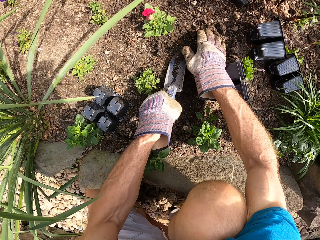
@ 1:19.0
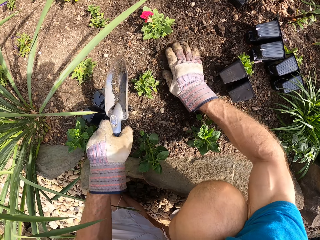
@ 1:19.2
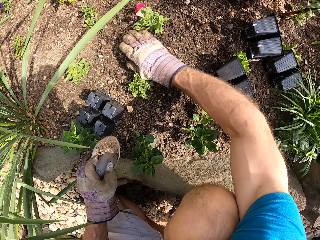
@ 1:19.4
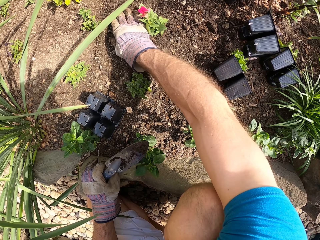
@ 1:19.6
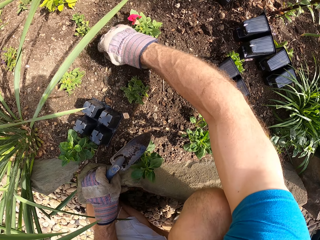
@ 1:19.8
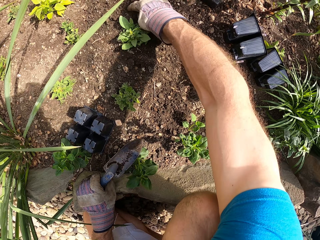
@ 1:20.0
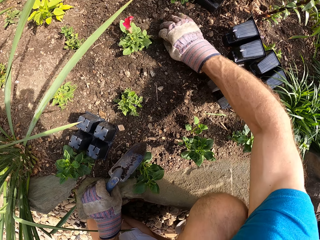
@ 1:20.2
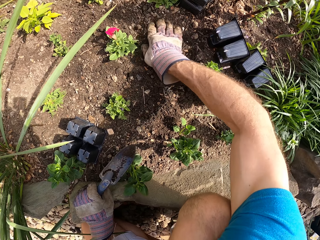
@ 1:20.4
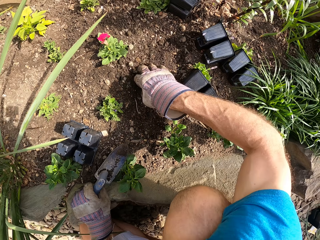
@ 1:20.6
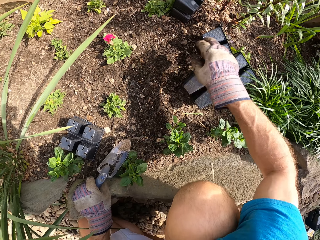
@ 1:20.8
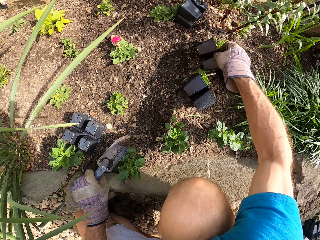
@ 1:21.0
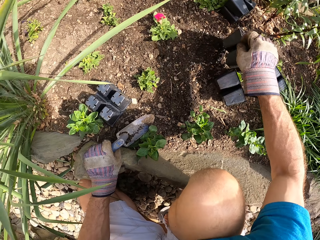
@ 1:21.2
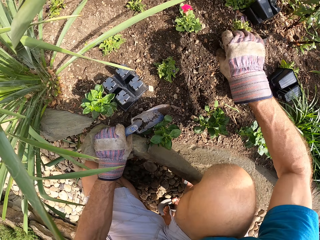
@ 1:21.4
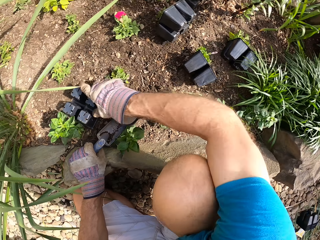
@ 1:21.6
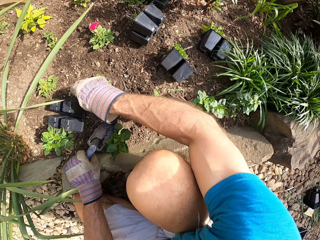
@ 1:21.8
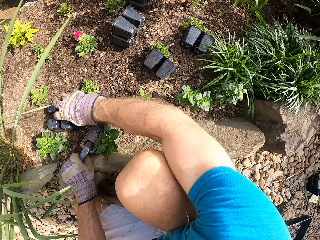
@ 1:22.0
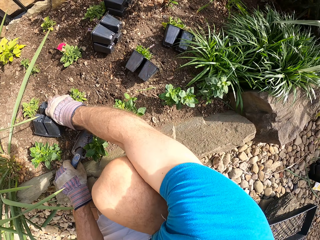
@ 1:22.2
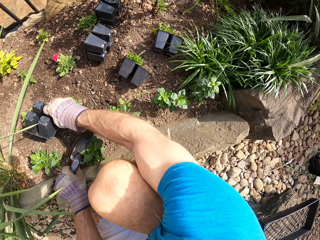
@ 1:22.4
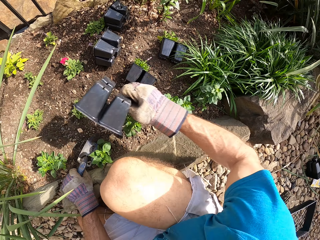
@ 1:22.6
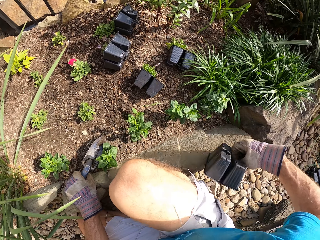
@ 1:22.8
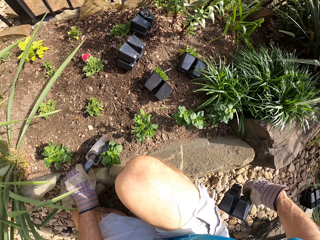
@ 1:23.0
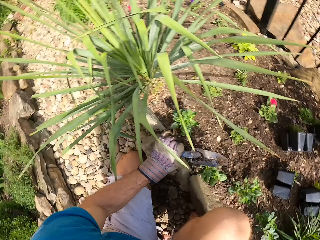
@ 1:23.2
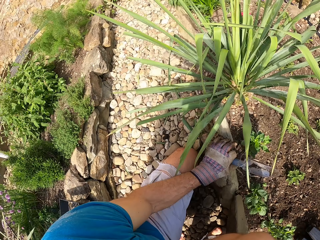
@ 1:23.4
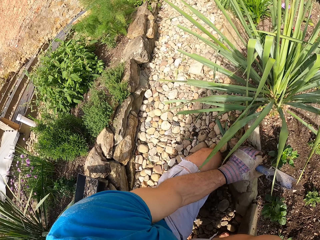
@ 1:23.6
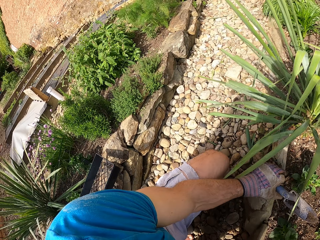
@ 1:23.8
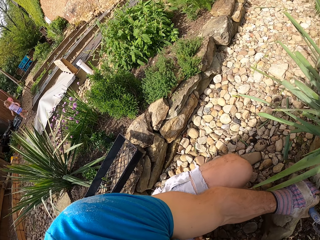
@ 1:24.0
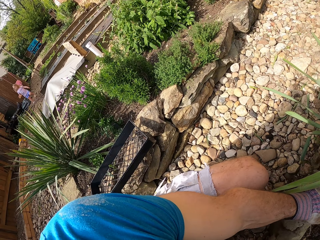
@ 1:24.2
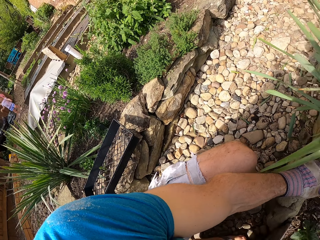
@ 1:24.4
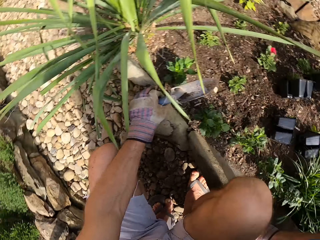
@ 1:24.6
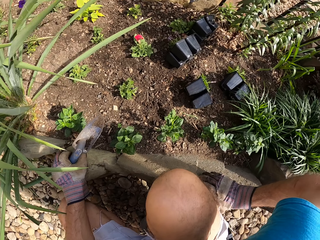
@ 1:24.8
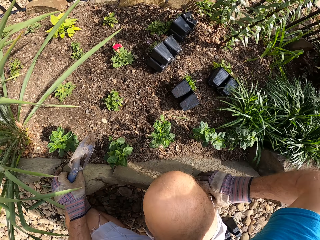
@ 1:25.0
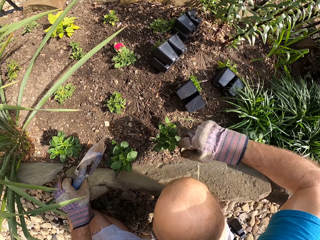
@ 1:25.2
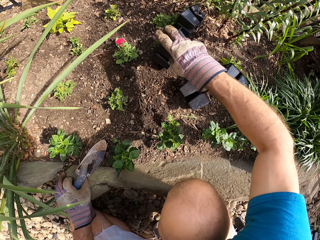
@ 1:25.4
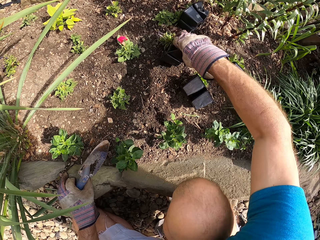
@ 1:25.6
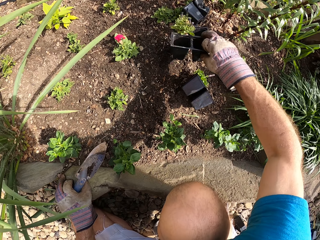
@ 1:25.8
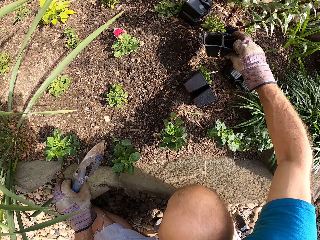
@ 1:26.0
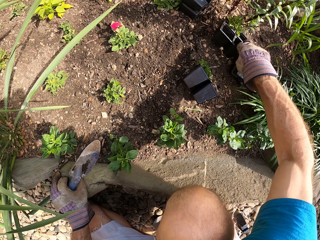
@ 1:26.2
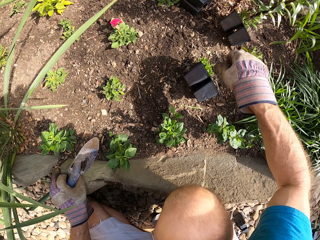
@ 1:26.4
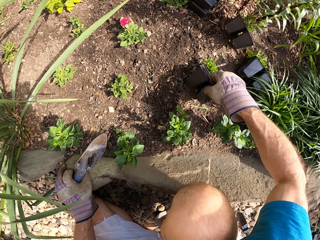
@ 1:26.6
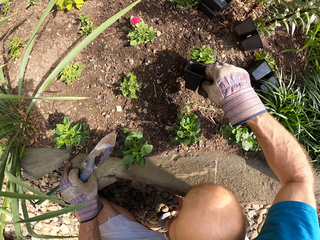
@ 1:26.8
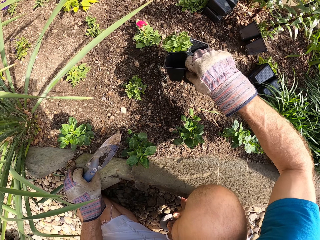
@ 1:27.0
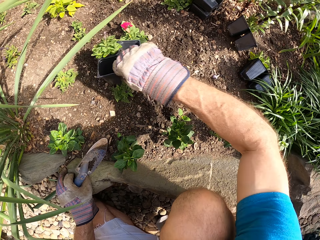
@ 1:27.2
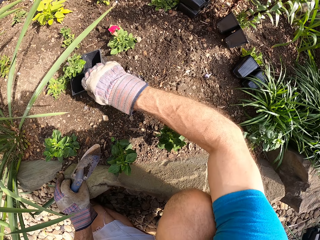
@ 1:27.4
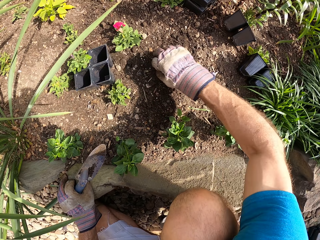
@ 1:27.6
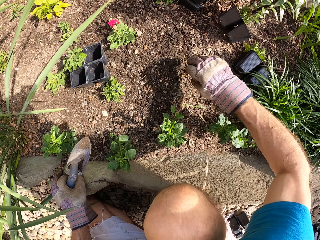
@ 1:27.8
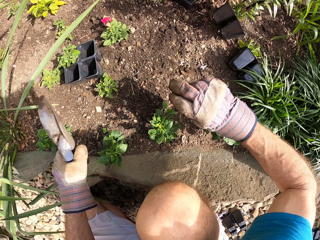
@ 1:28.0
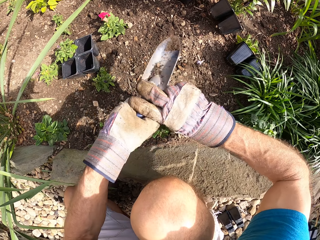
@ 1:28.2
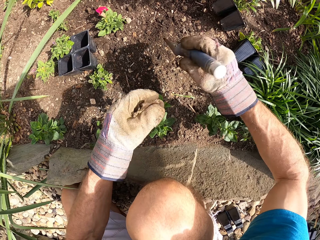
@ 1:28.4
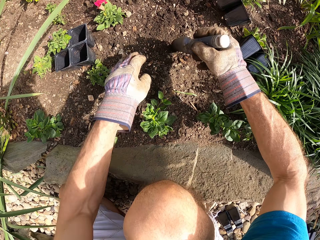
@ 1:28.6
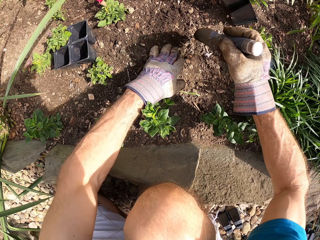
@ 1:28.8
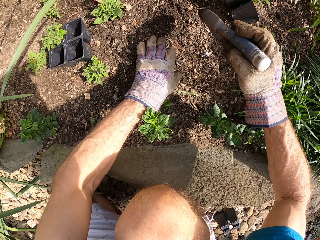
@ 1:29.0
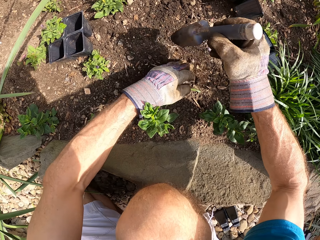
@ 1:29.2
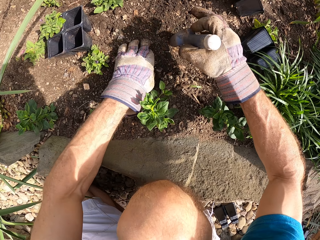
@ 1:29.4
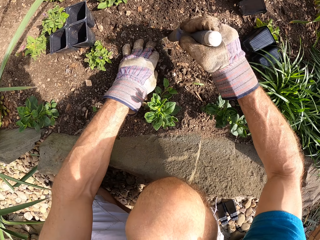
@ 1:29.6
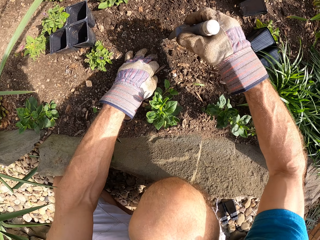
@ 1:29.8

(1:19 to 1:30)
The camera wearer picks the hand trowel and spreads soil around the plant. They pick a plant pot or seedling tray. They pick another plant pot. They put away the plant pot. They look around. They push the seedling trays aside.

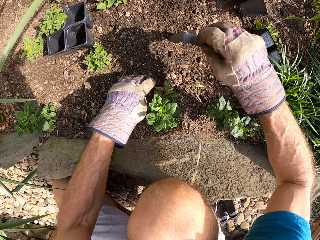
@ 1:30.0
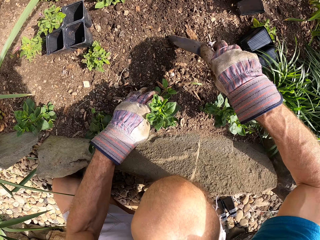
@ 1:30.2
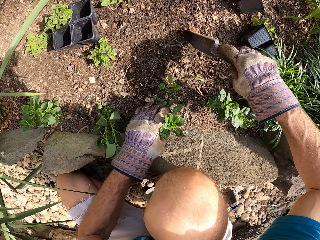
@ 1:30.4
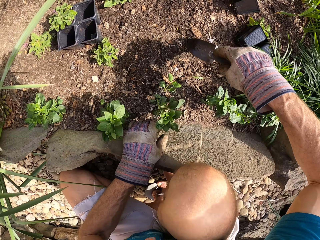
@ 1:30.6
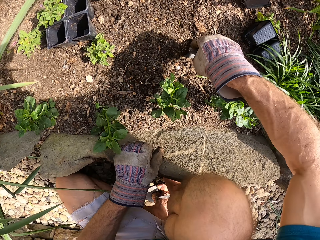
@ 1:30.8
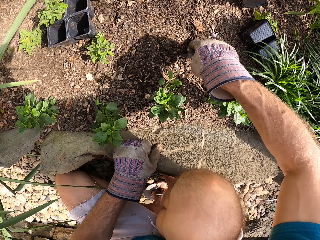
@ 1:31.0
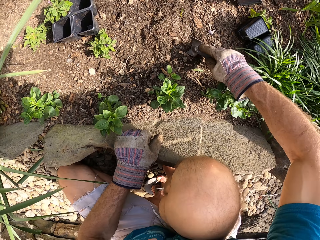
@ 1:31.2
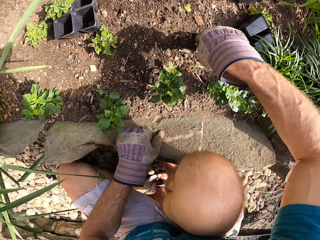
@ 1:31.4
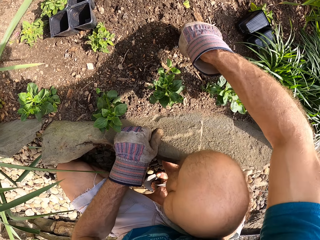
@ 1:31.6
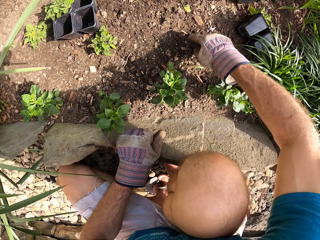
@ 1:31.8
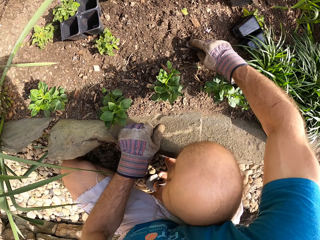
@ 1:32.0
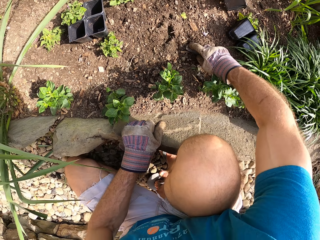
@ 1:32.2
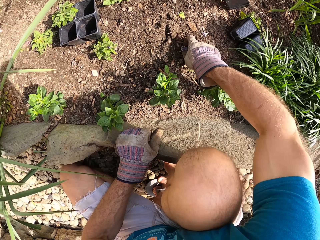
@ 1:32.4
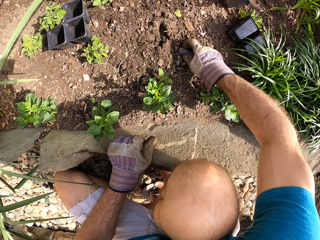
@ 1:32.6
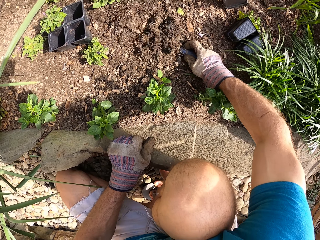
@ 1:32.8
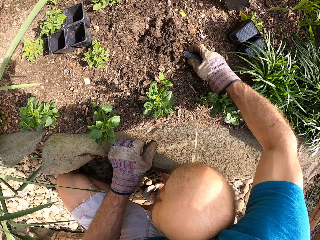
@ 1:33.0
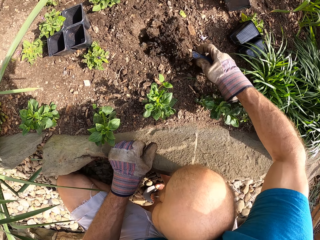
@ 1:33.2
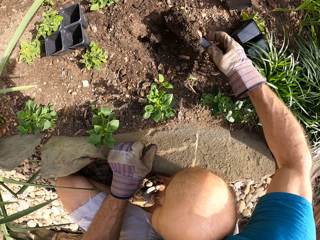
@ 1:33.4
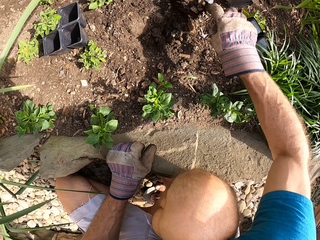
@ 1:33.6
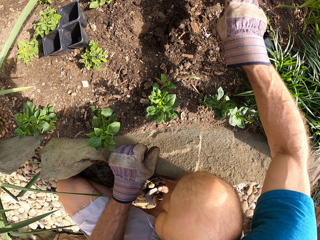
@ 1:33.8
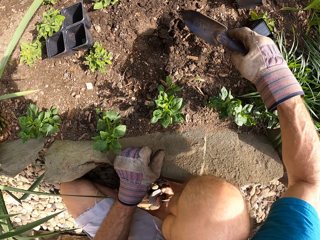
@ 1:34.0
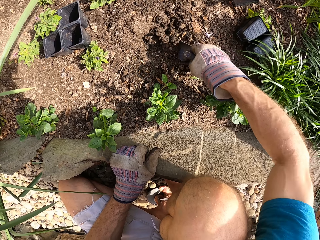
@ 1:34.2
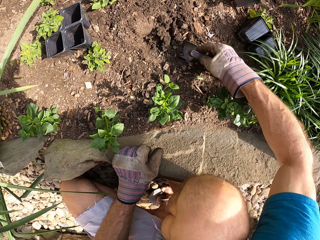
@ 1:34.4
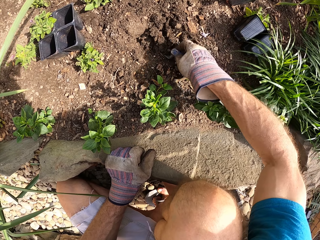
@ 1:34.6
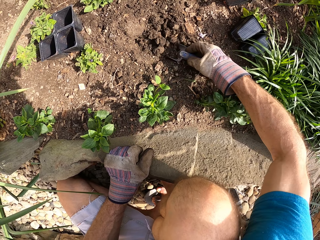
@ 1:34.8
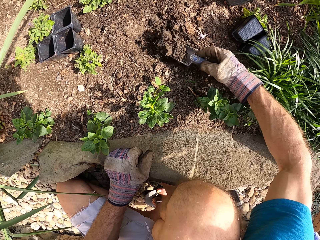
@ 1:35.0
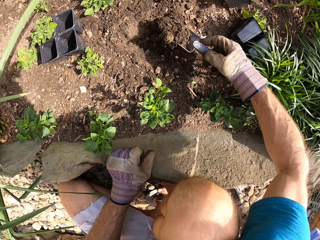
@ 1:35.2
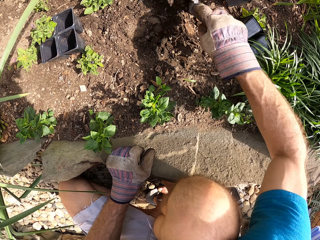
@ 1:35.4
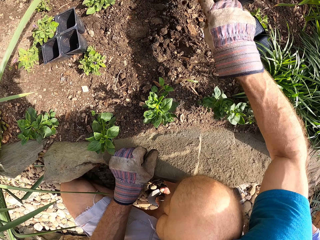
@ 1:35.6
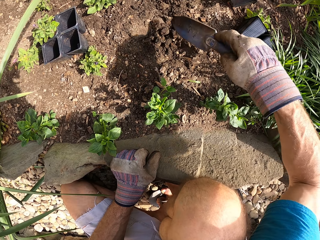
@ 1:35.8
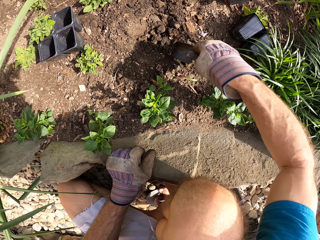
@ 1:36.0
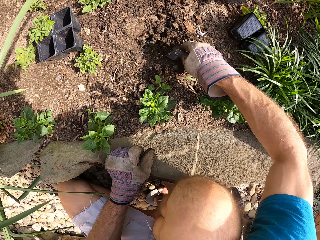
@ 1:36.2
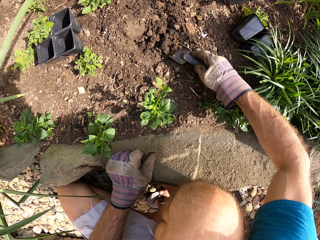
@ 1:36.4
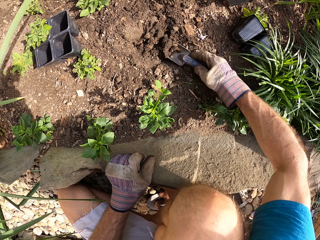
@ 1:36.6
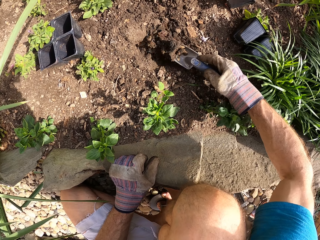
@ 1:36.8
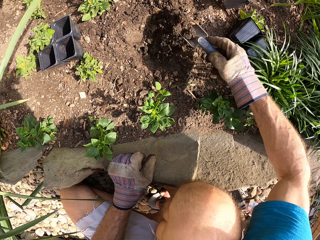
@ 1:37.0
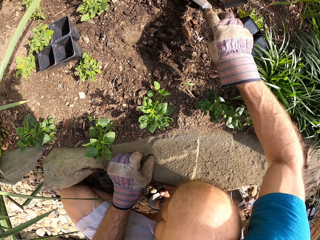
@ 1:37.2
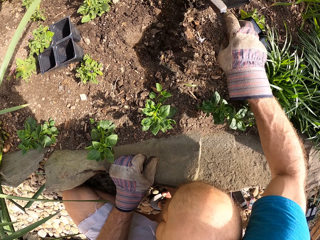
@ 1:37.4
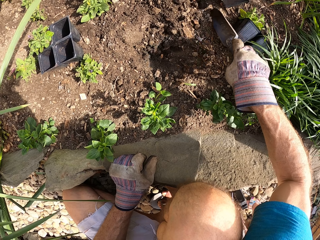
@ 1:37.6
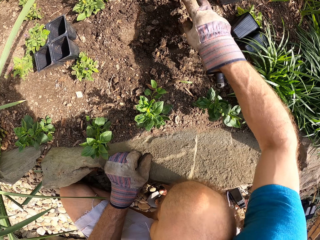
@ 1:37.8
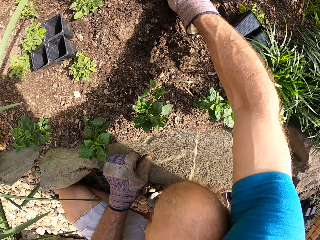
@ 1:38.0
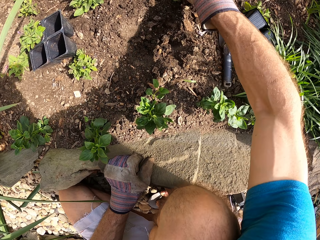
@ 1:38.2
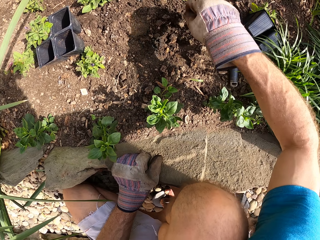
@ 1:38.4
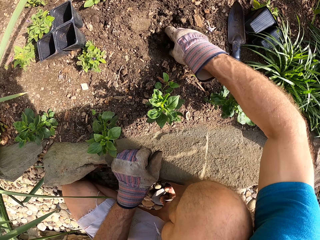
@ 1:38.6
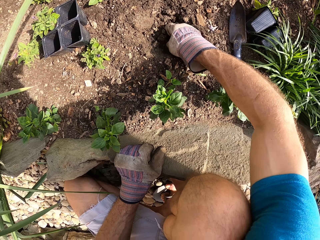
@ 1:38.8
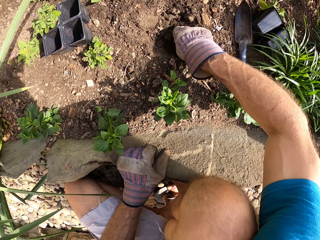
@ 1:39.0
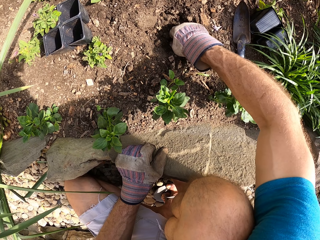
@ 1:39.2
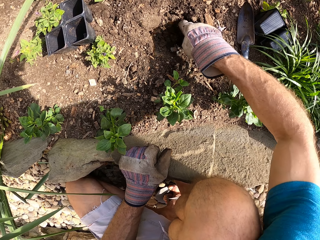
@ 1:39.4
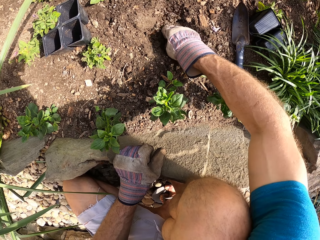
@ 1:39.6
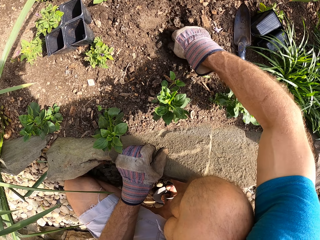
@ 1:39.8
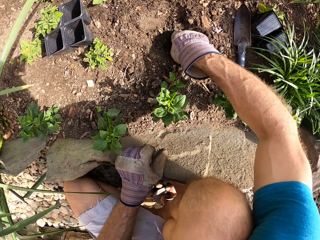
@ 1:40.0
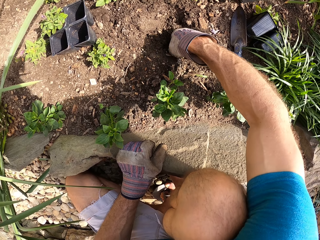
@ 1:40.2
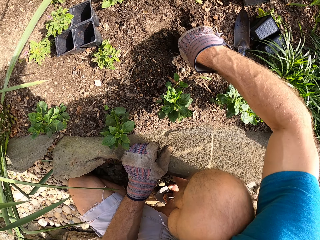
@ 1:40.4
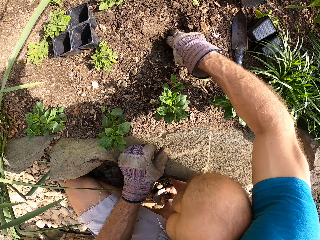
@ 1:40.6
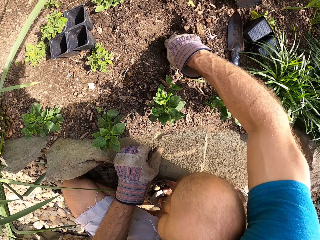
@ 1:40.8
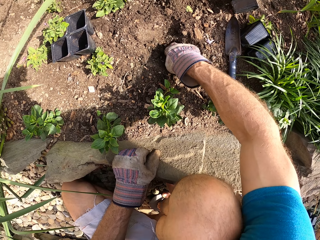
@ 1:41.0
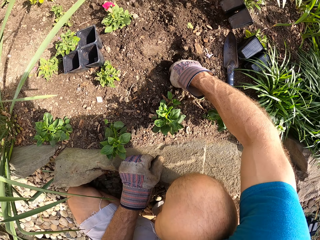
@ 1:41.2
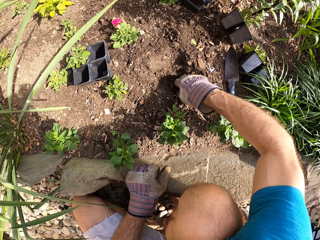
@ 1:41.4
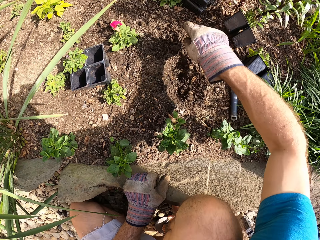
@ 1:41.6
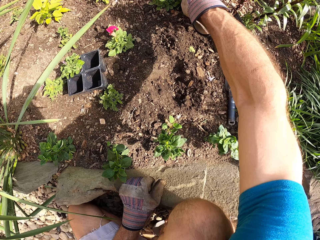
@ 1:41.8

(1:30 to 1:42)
The camera wearer digs the hole on the ground with a shovel or hand trowel. They scoop soil. They throw soil. They scoop soil. They throw soil. They scoop soil. They throw soil. They put down the hand trowel. They remove soil in the hole with hands.
